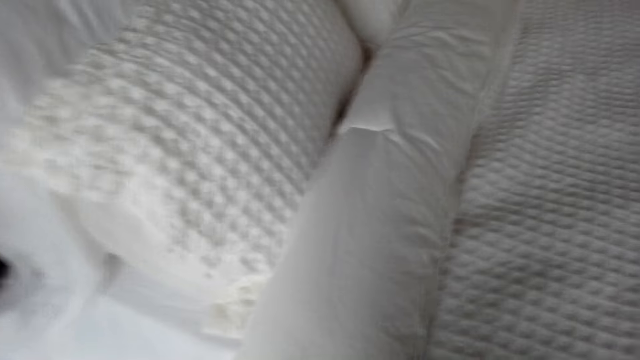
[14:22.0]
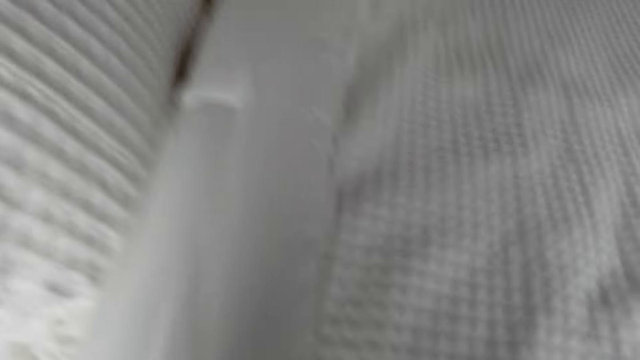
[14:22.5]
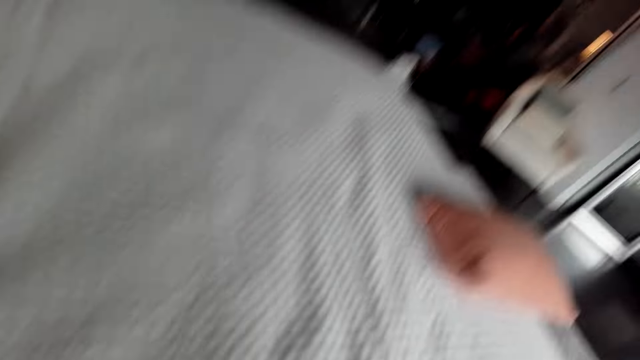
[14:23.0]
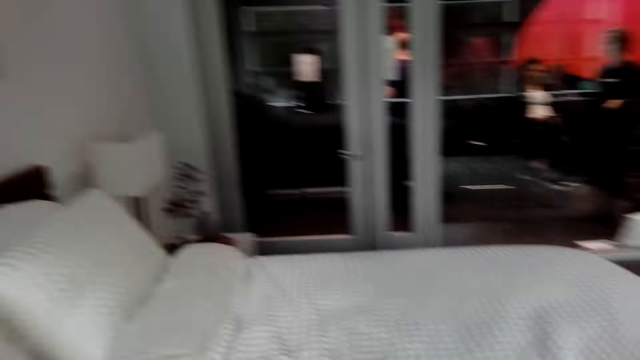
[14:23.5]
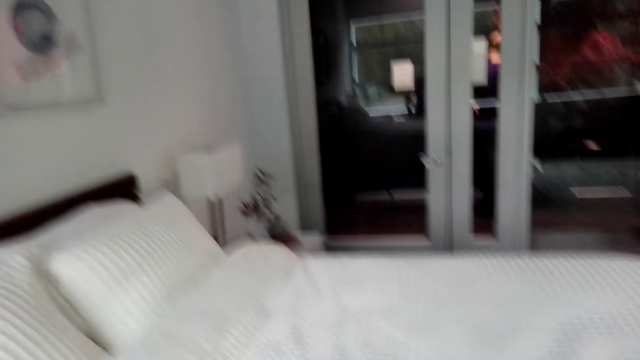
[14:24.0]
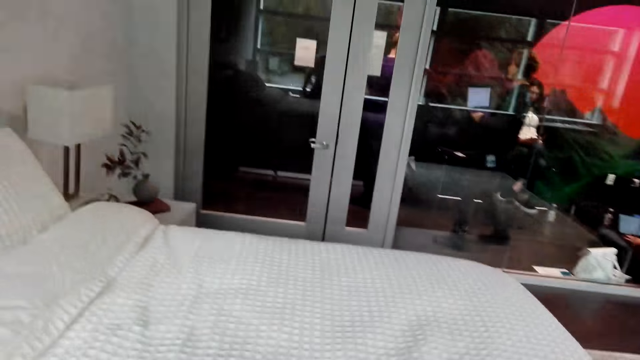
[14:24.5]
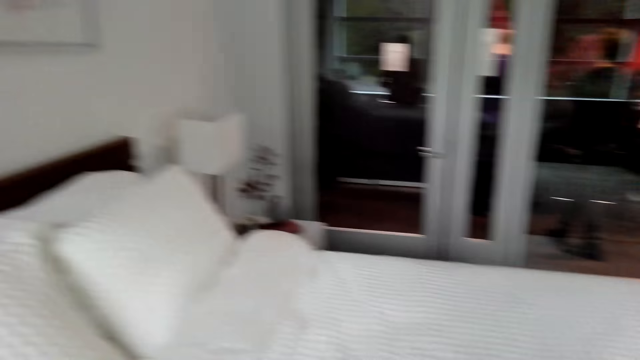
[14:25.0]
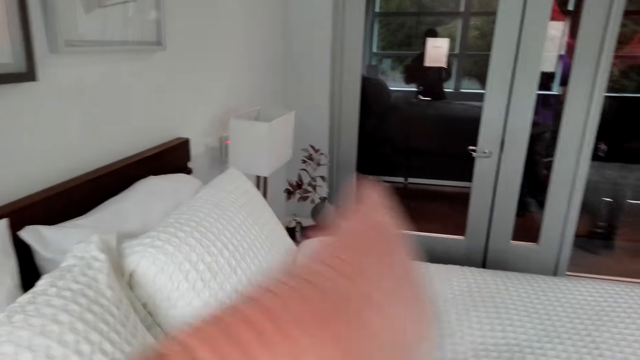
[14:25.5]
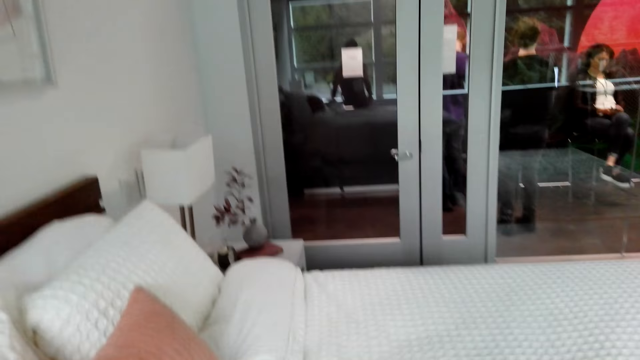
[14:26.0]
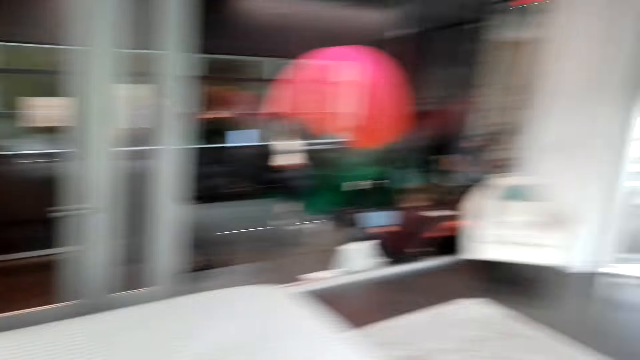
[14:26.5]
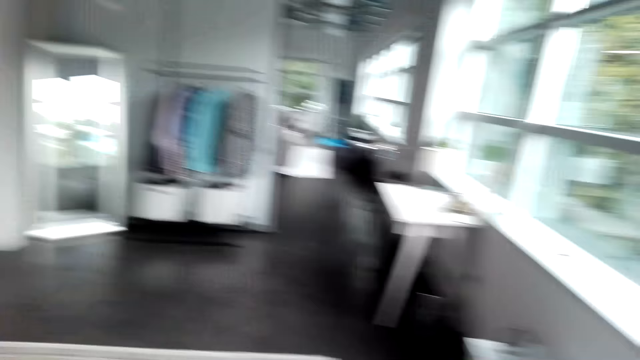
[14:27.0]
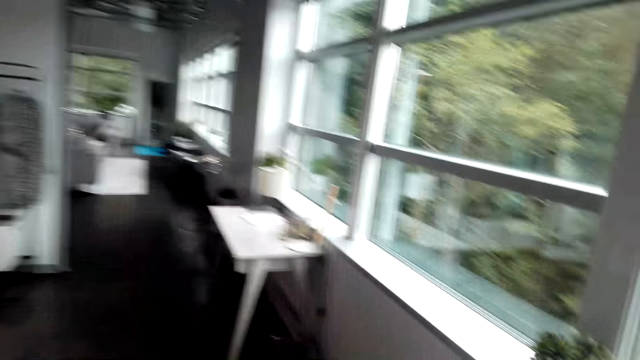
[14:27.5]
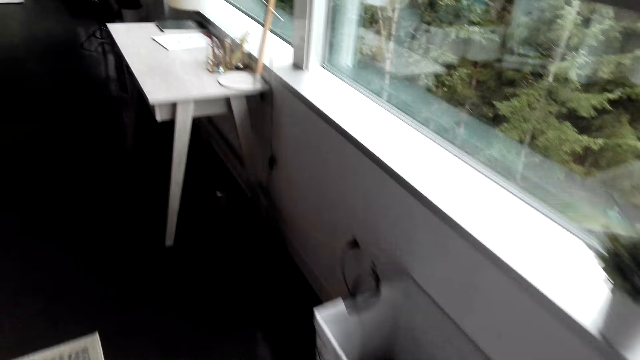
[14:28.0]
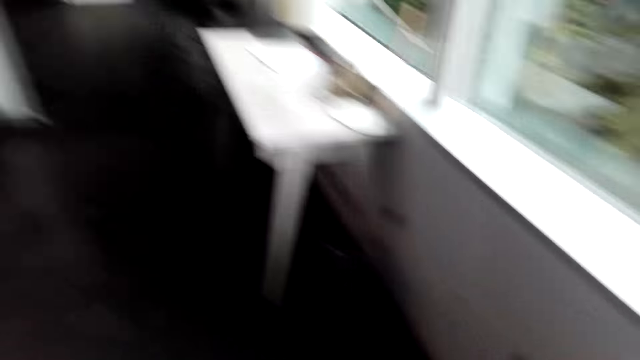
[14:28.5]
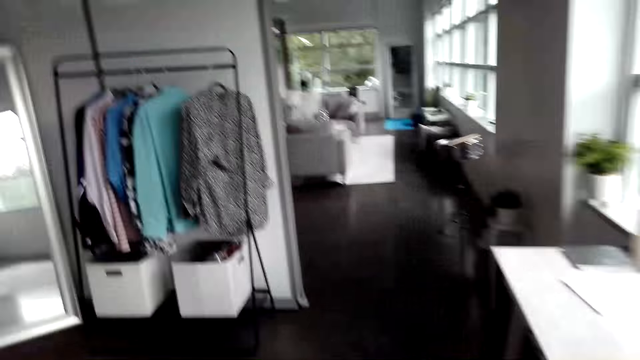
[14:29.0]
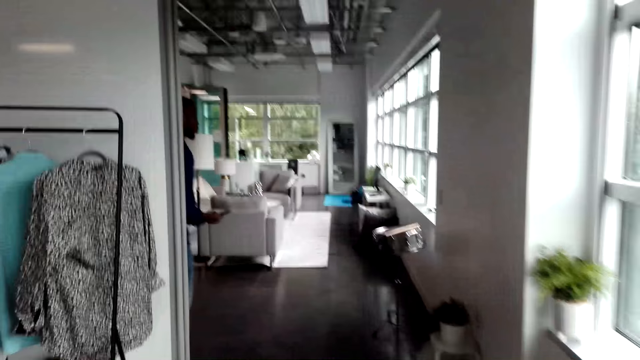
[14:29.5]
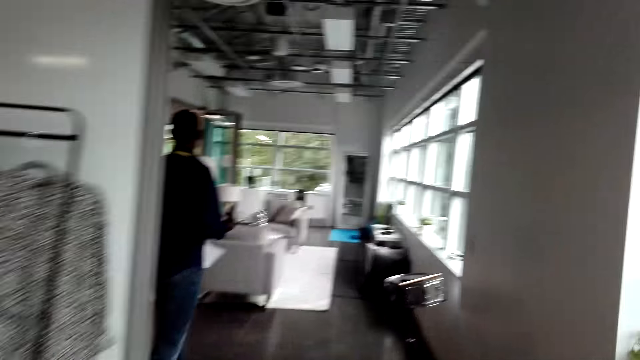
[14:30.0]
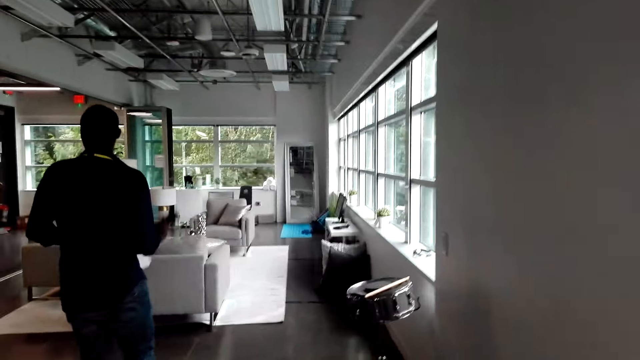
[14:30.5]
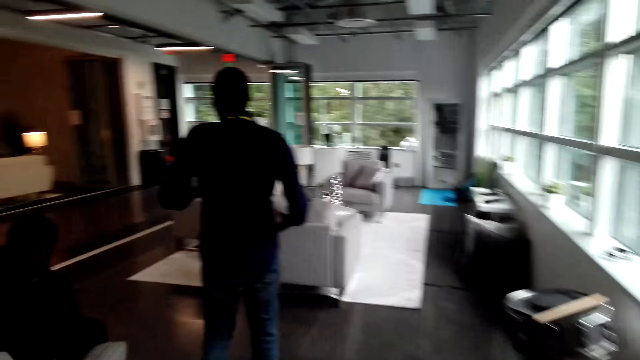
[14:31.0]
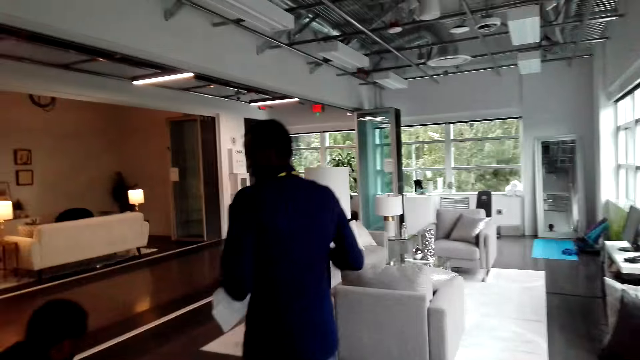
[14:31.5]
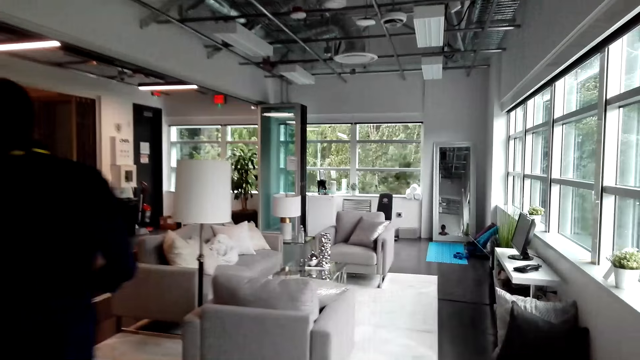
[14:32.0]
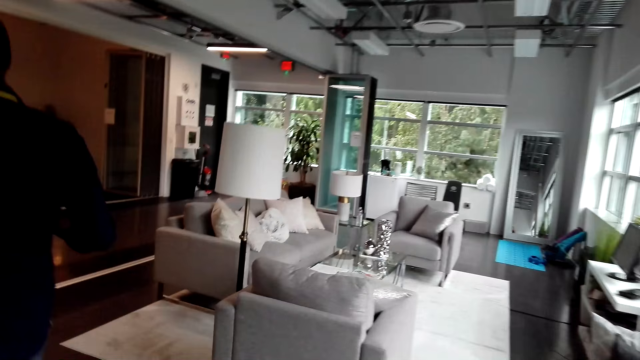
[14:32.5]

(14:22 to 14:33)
The camera wearer walks to the living room.

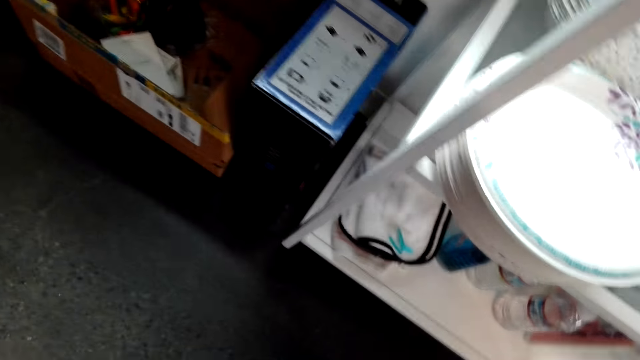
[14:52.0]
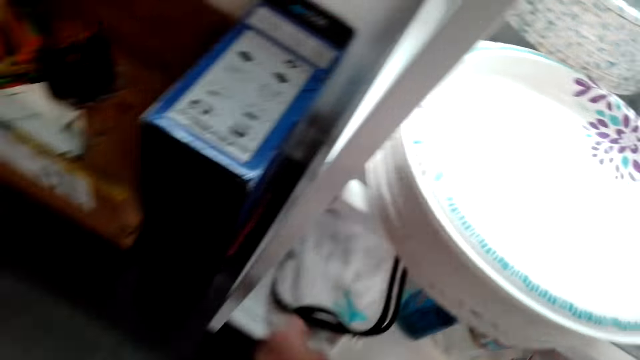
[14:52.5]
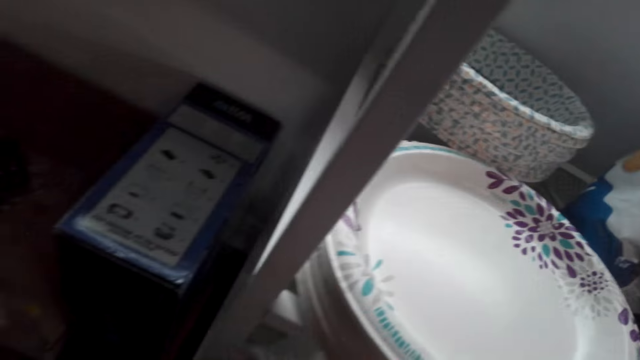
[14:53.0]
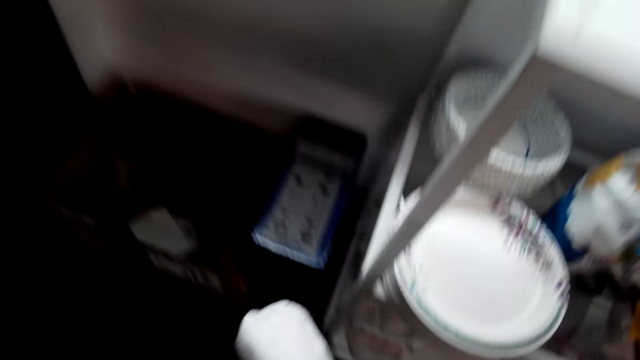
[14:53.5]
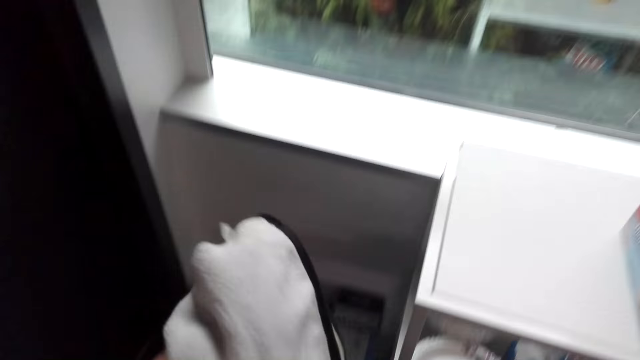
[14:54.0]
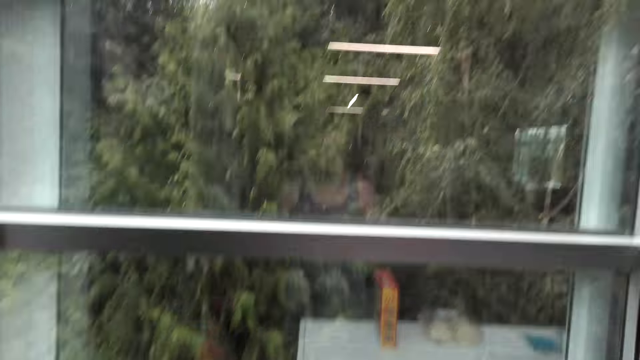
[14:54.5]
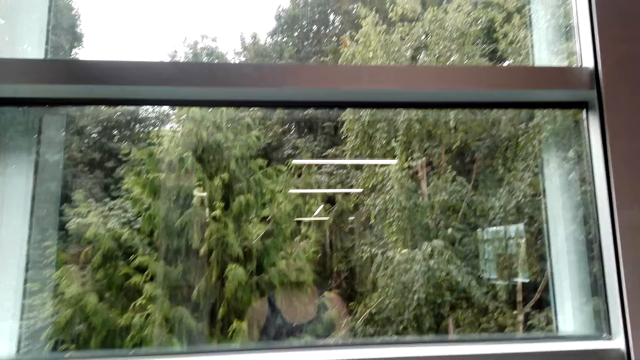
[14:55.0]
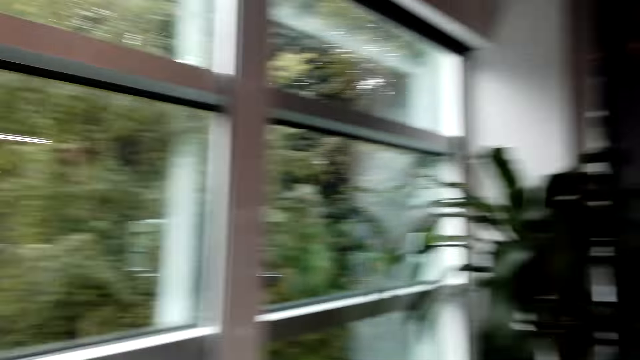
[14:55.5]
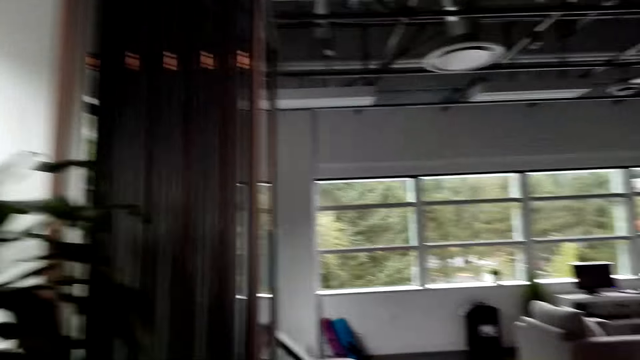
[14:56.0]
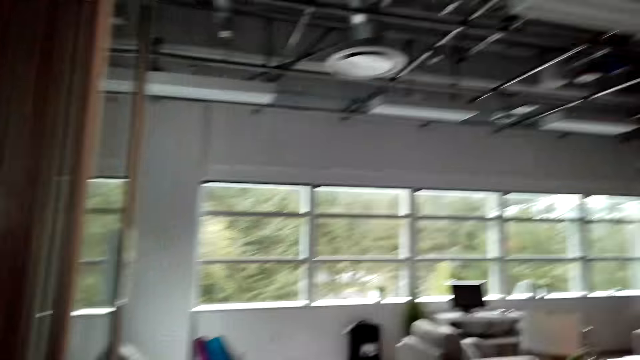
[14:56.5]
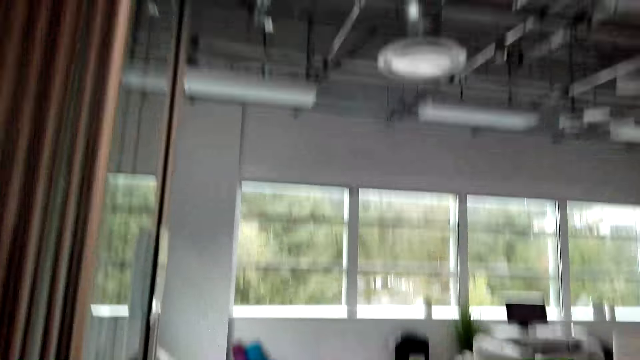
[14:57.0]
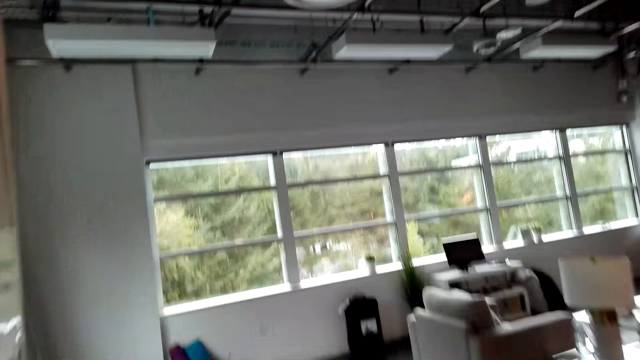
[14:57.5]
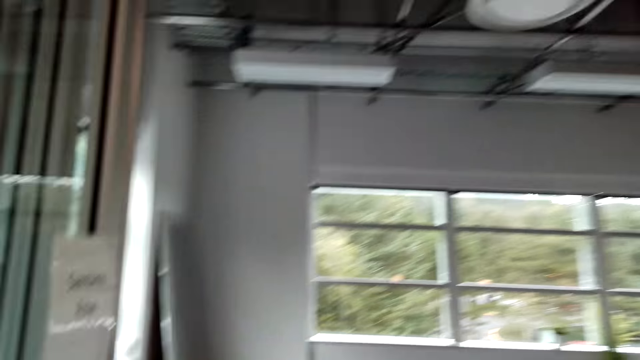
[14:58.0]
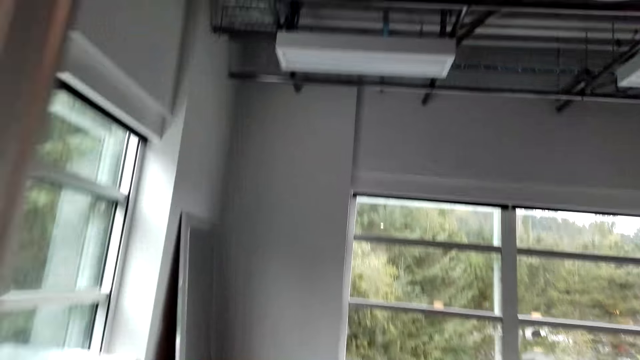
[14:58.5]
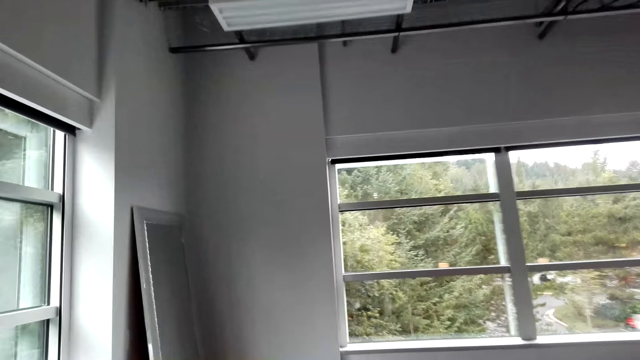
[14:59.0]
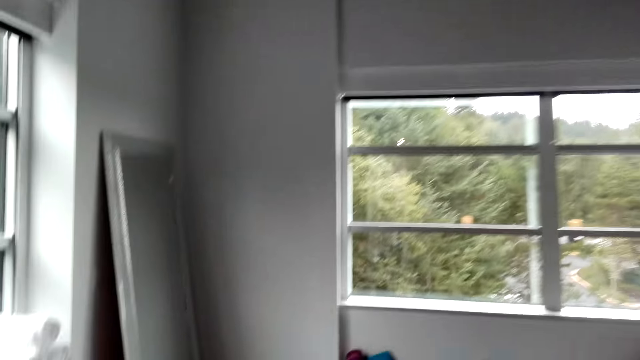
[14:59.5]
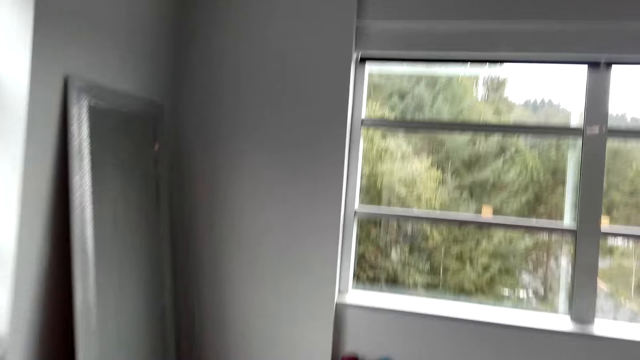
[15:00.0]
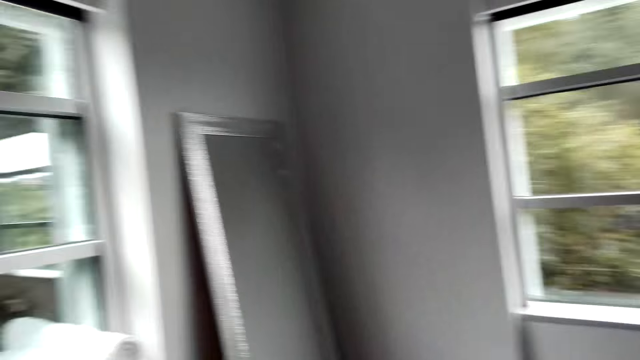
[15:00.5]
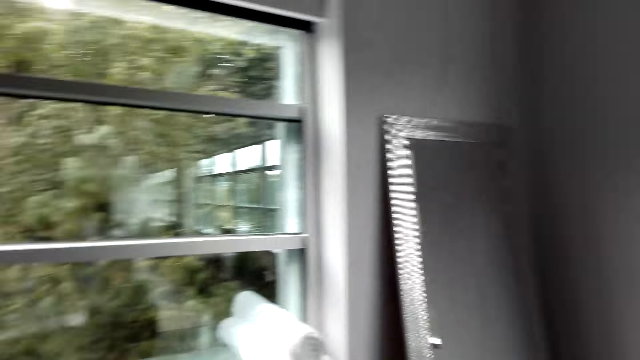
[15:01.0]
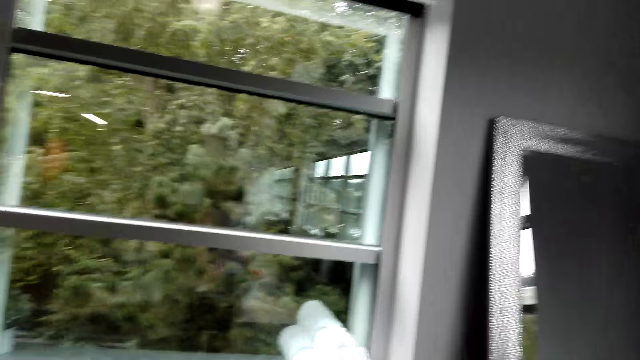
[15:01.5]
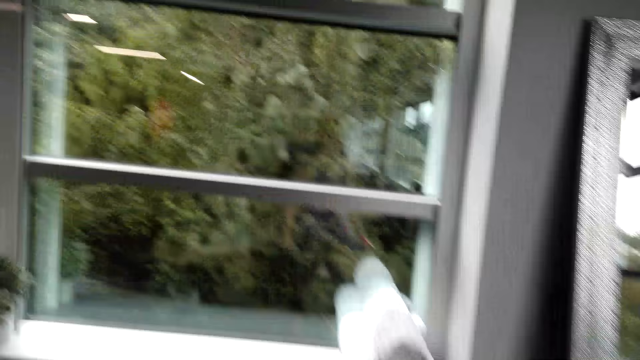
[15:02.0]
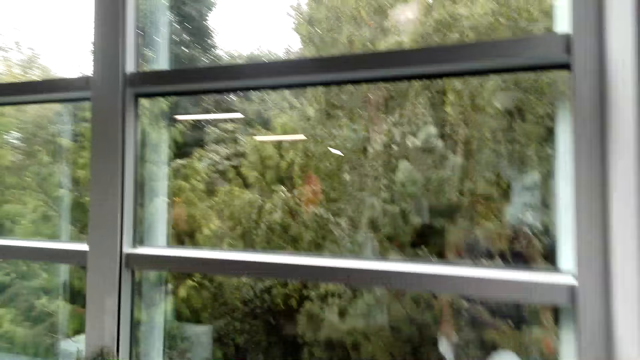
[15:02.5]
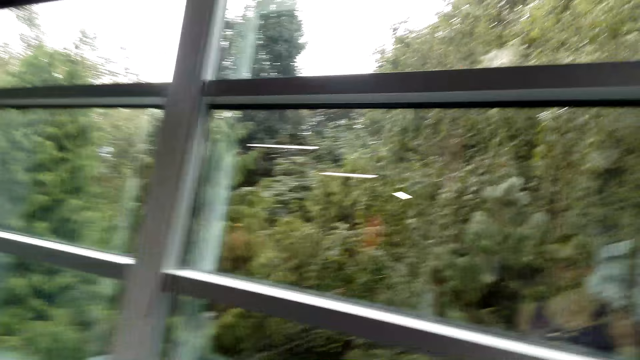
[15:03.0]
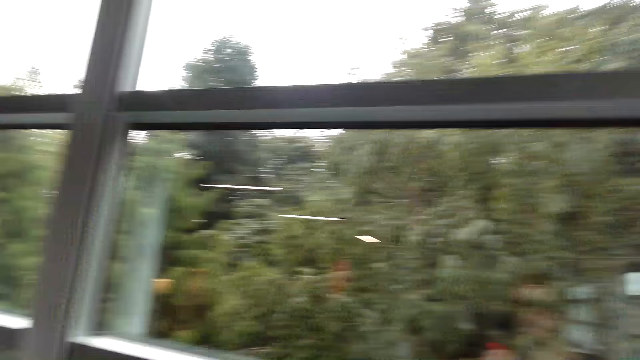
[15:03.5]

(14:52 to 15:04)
The camera wearer takes a towel.
